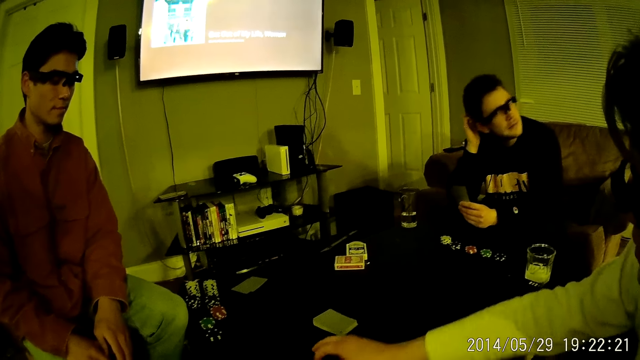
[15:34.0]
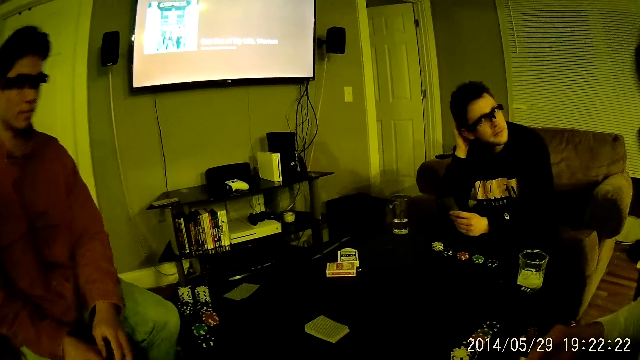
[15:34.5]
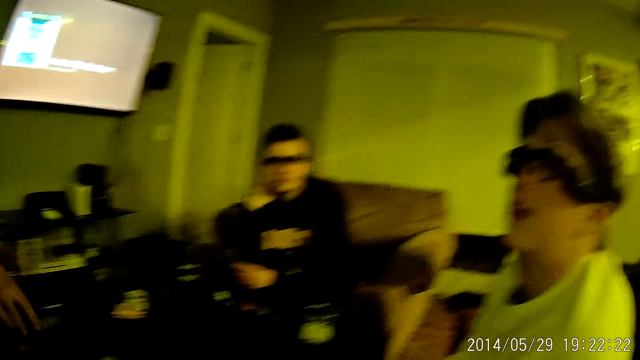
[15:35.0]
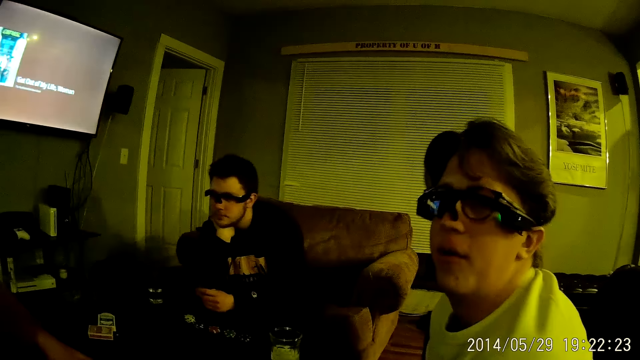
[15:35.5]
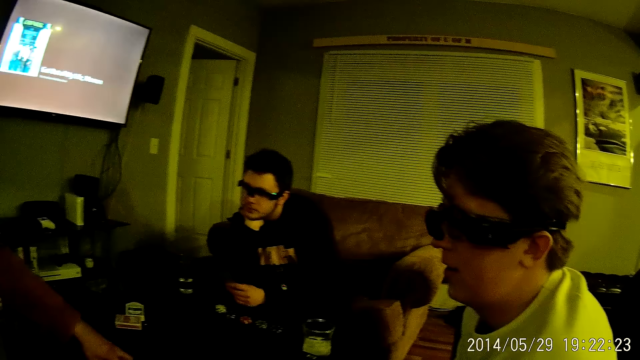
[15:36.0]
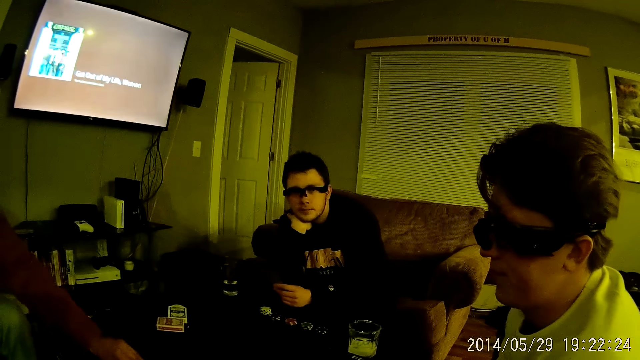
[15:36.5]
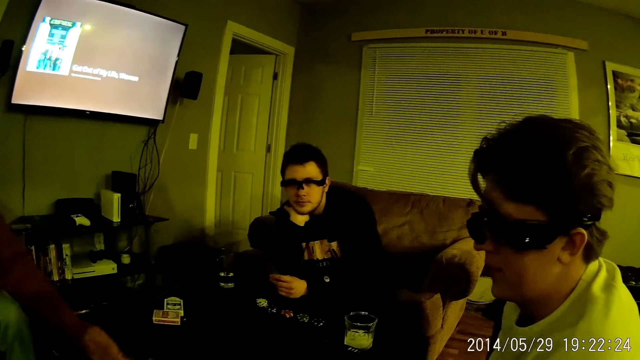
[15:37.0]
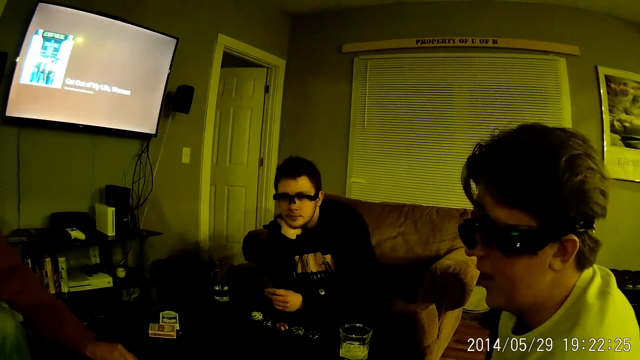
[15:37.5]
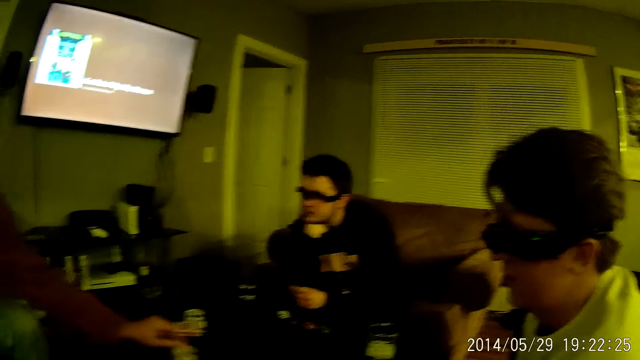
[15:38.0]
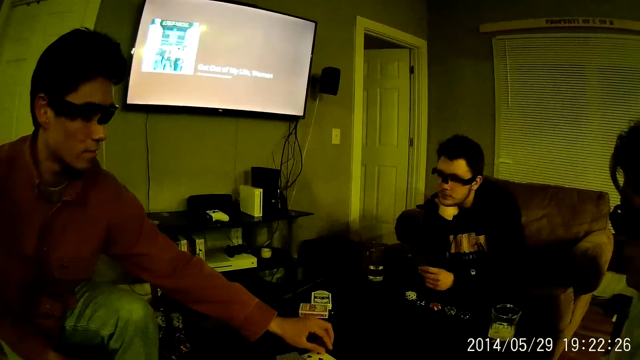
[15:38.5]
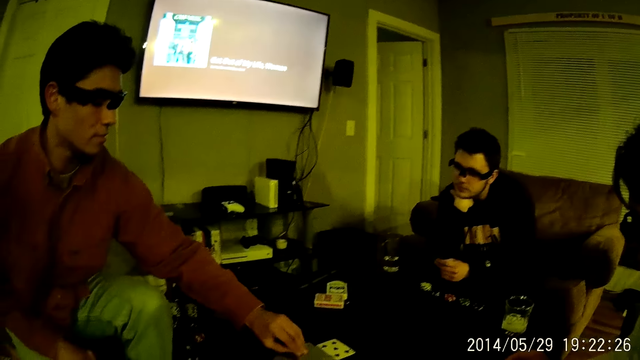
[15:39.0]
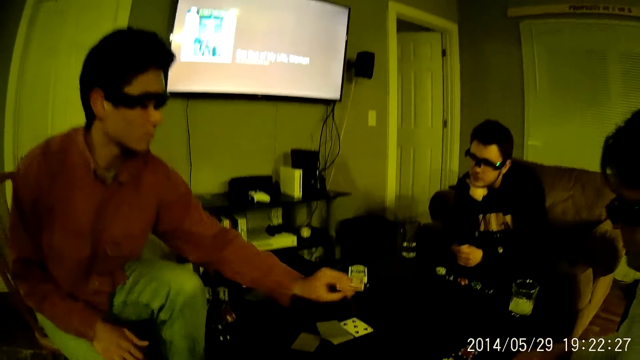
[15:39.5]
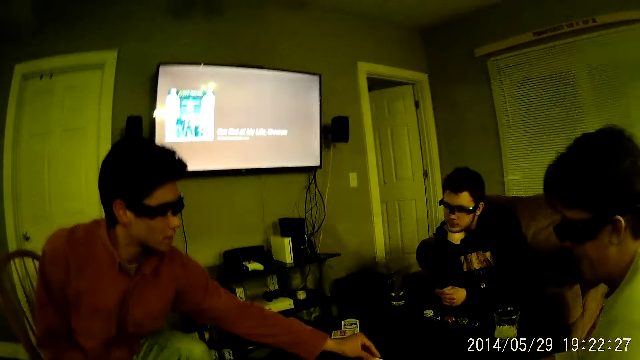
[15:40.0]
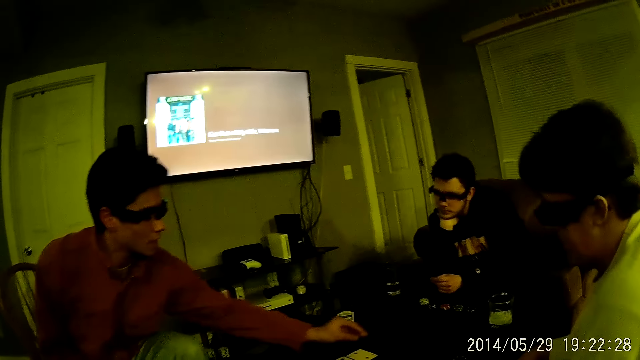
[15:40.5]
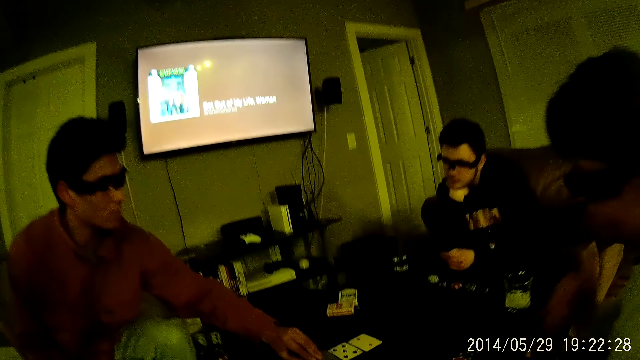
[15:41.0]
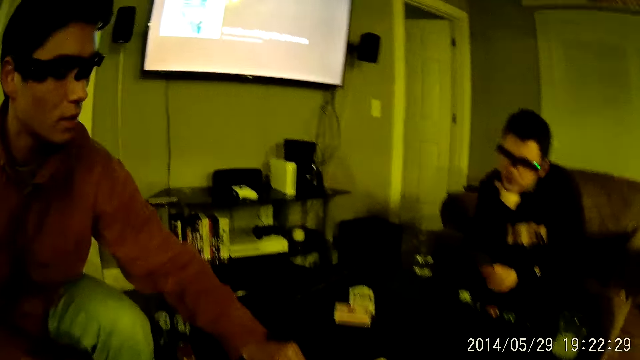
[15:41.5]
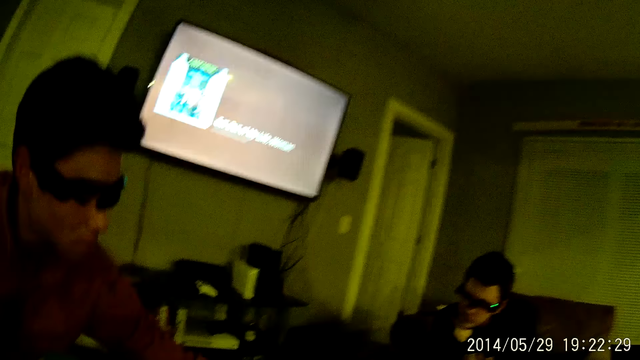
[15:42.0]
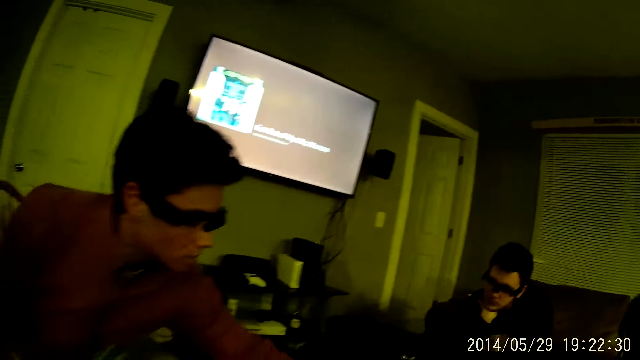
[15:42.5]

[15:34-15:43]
A man scratches his head with his right hand. Another man touches a token. A third man adjusts cards on the table with his left hand. The second man plays the game. The third man talks to the camera wearer. The first man talks to the third man.

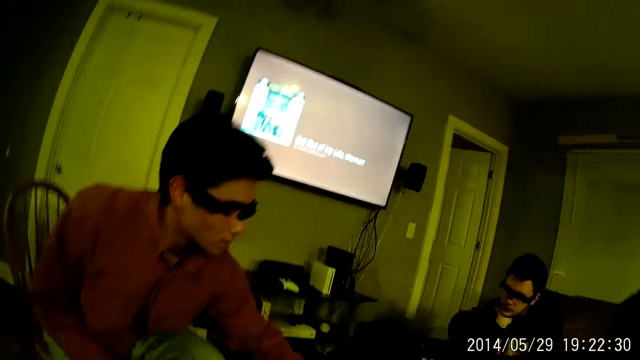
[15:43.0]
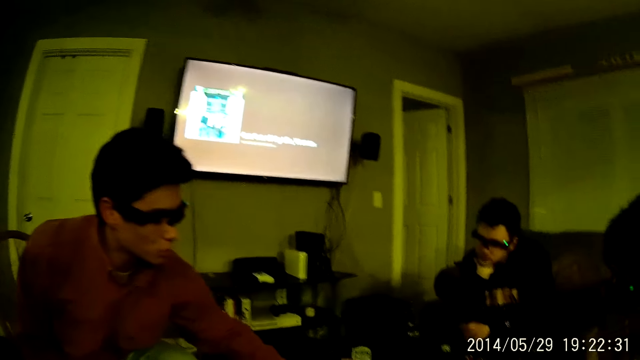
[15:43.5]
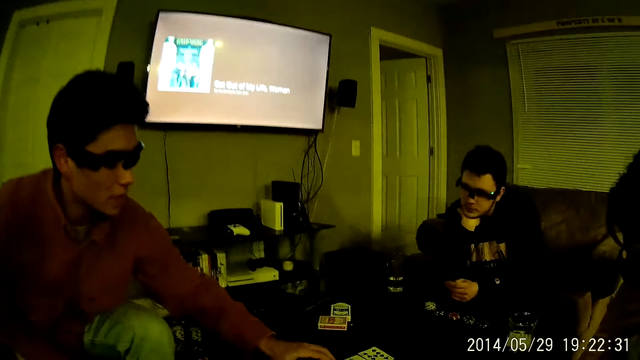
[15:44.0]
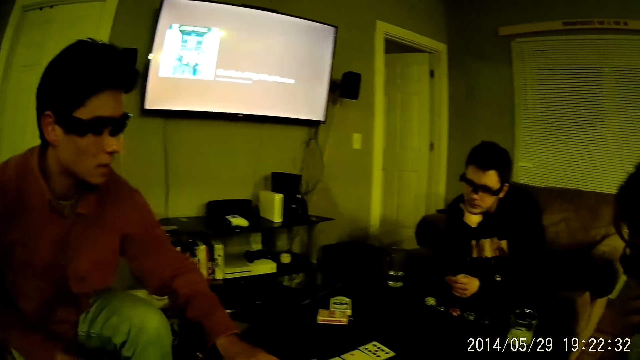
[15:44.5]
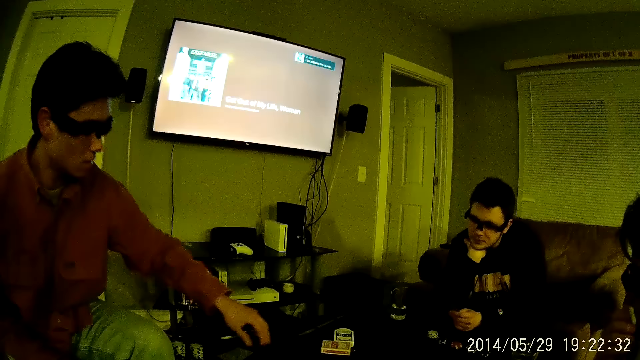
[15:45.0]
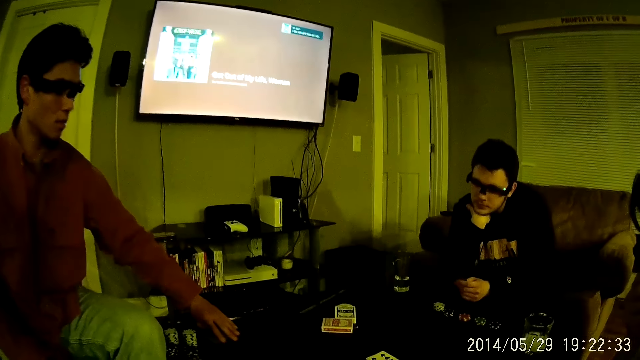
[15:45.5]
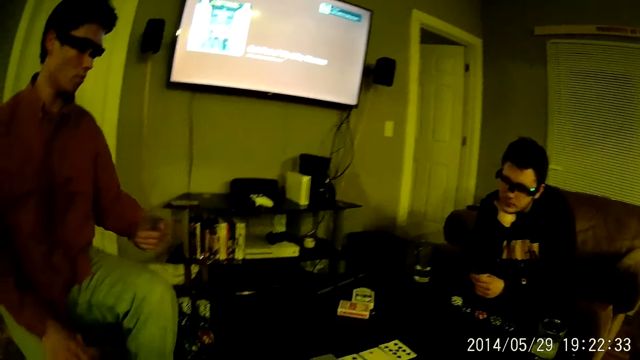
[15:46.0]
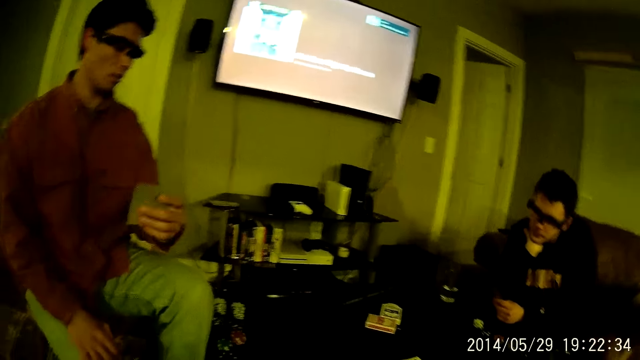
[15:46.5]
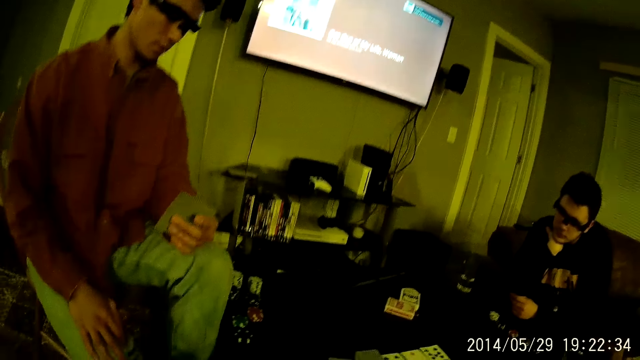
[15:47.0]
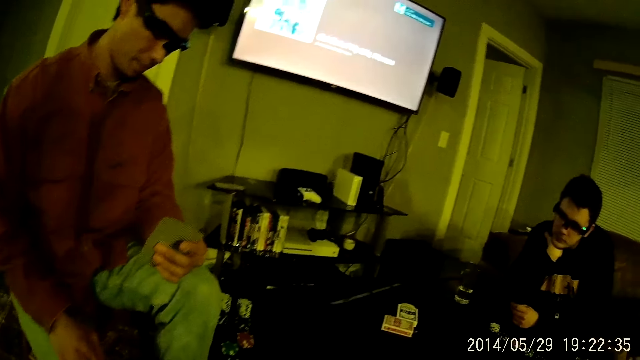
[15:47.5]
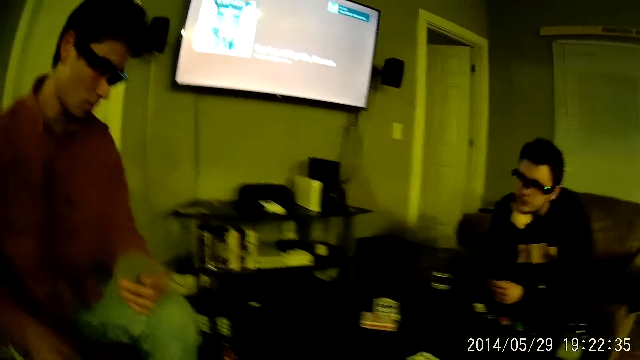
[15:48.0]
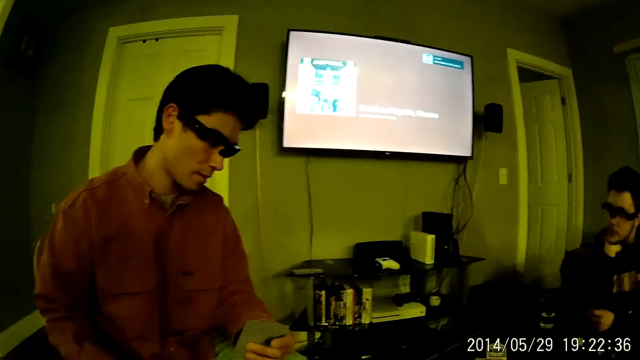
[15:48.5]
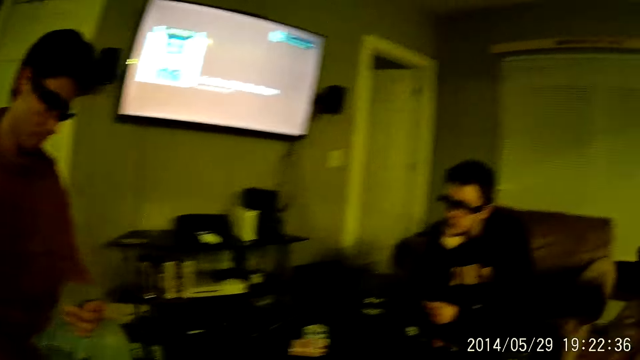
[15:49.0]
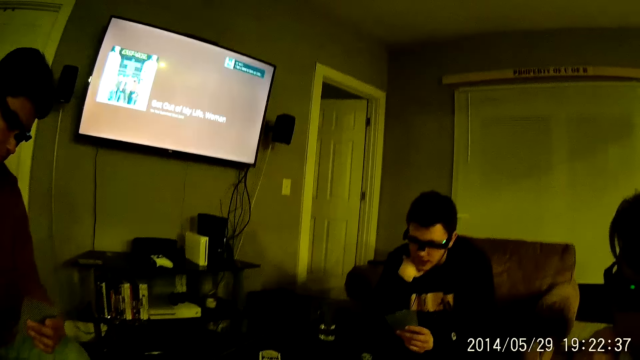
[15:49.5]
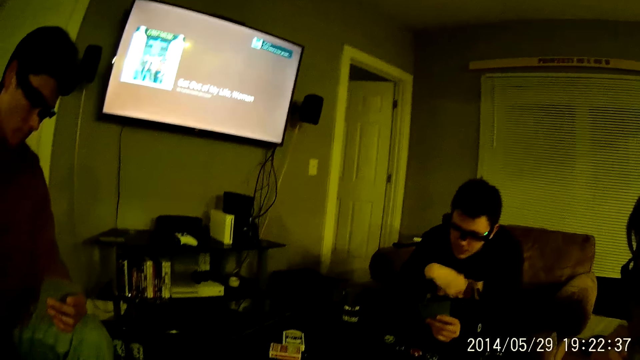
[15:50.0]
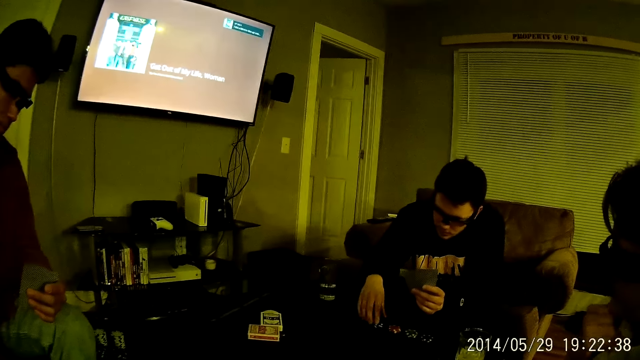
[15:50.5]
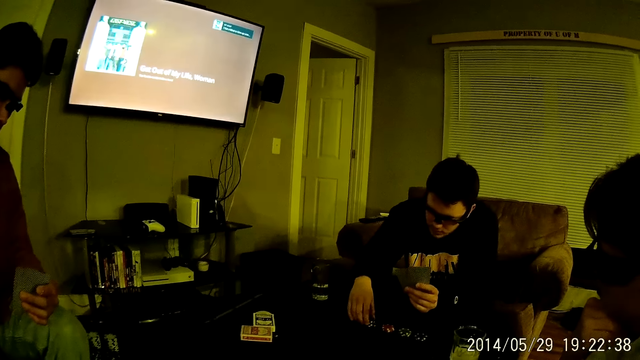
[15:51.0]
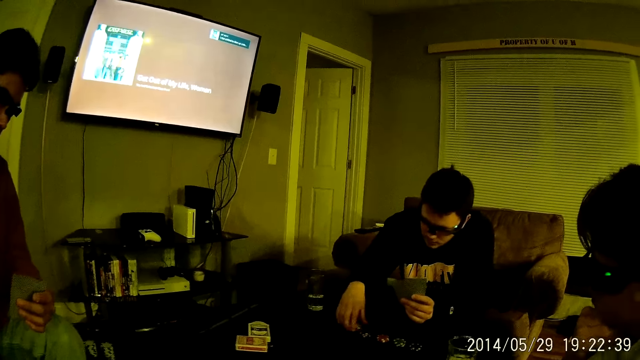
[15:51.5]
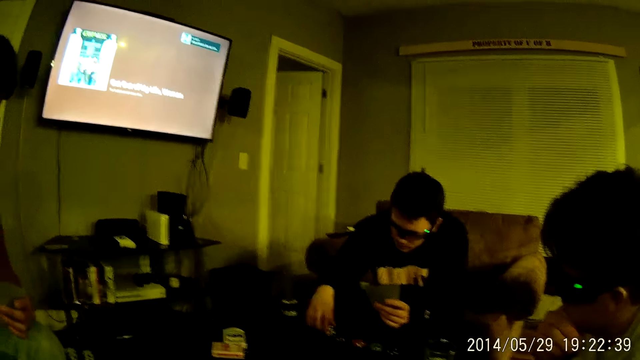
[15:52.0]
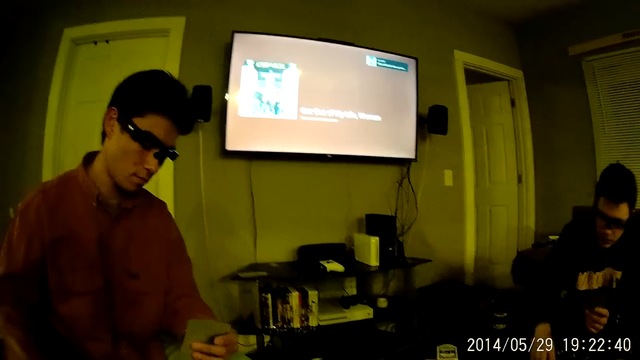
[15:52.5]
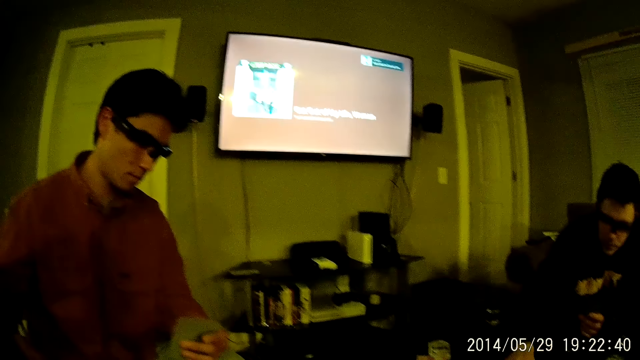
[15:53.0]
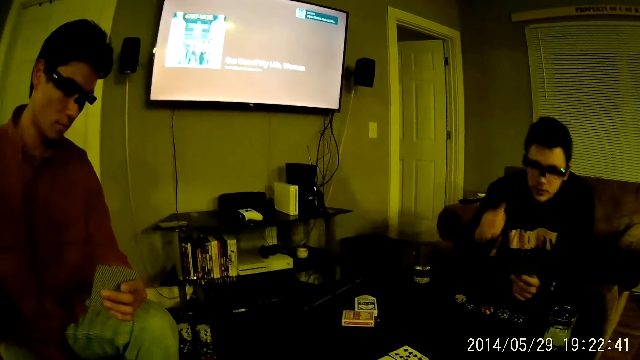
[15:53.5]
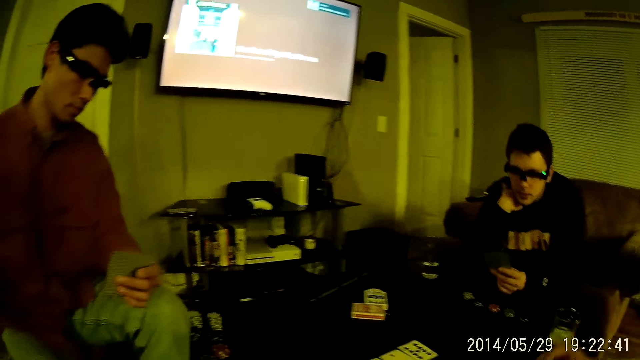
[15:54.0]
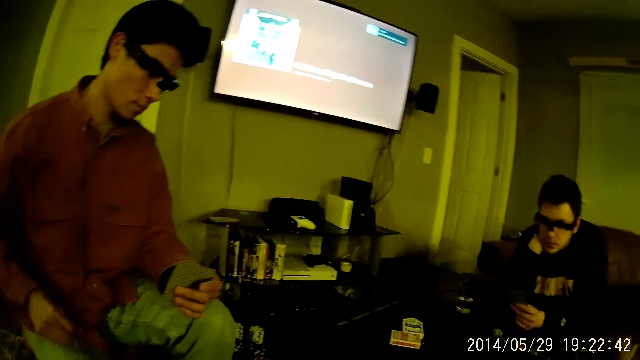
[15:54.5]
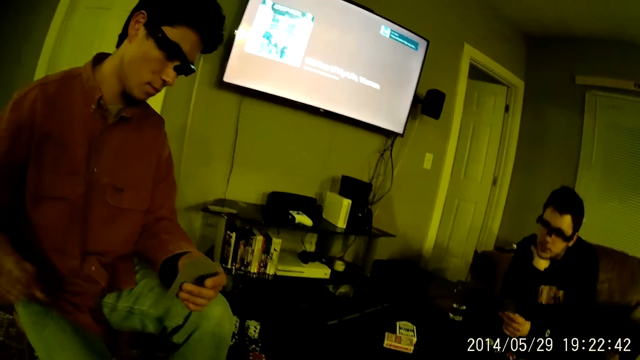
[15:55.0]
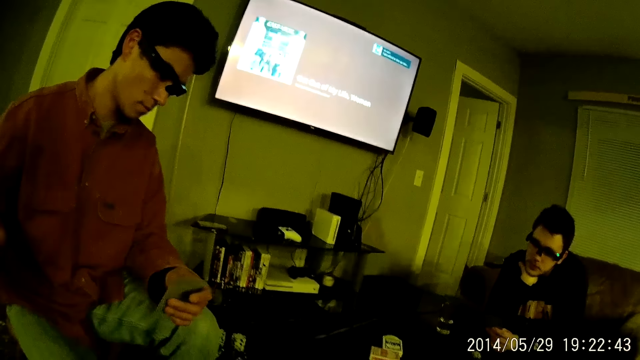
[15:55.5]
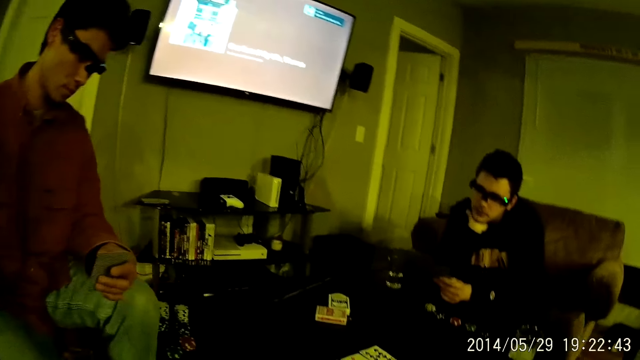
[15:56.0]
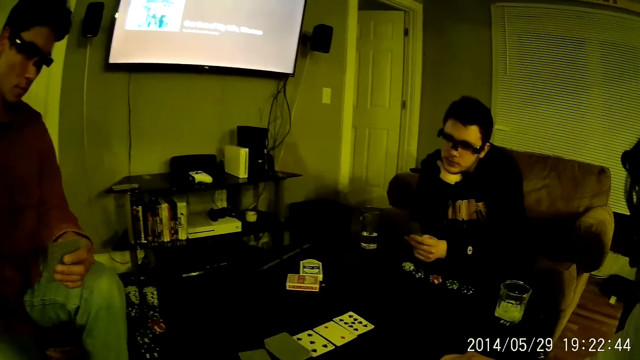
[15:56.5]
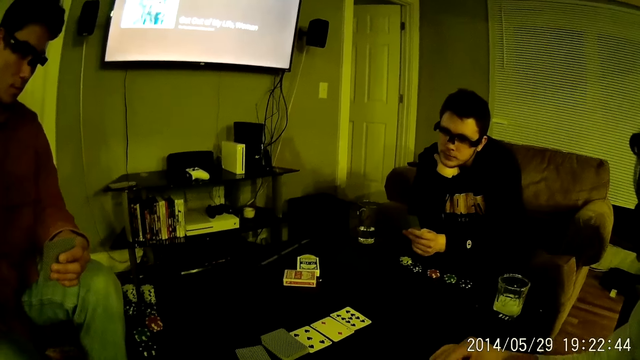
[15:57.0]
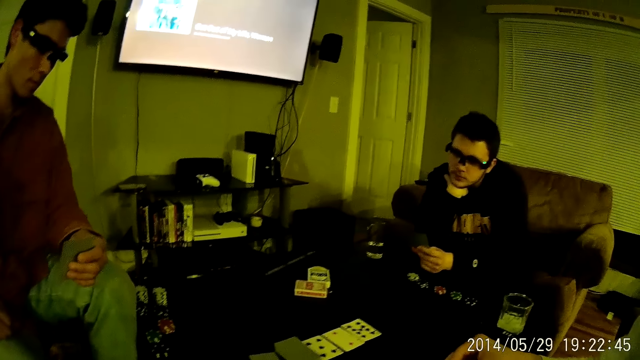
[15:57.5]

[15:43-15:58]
A man picks a card from the table with his left hand, looks at the card and snaps his fingers. Another man wipes his nose. A third man rests a hand on the chin. The second man moves his hand.
